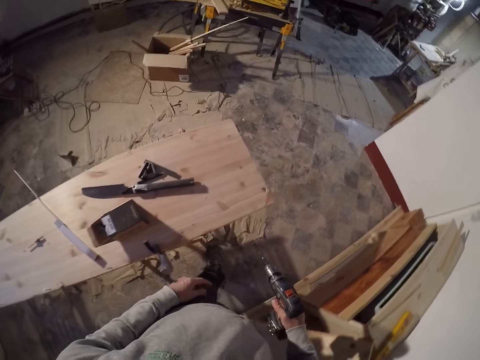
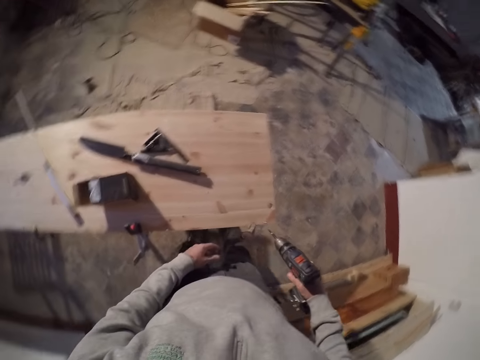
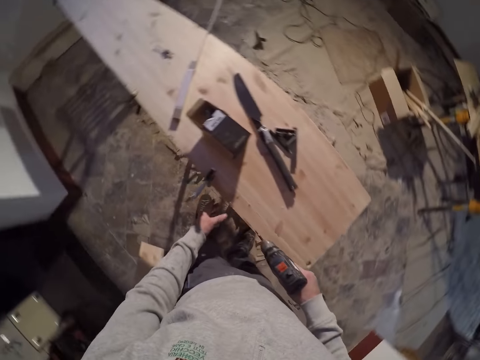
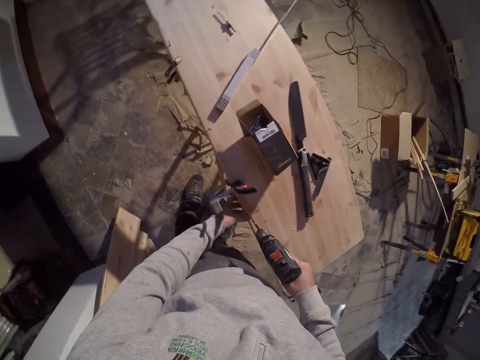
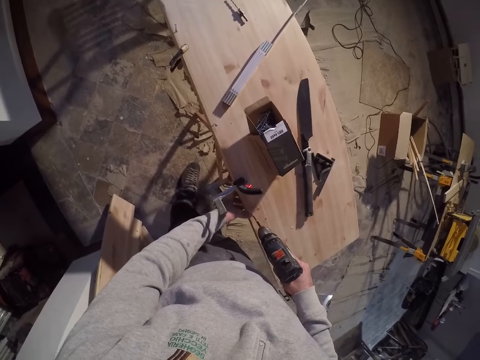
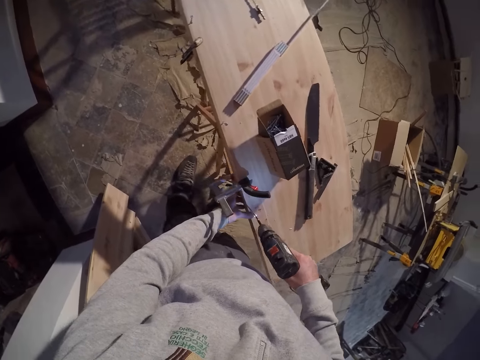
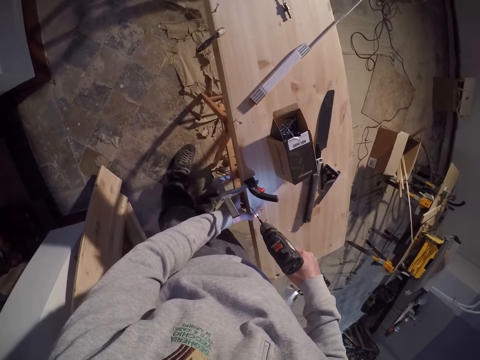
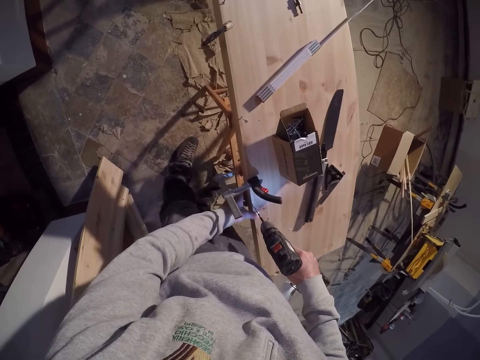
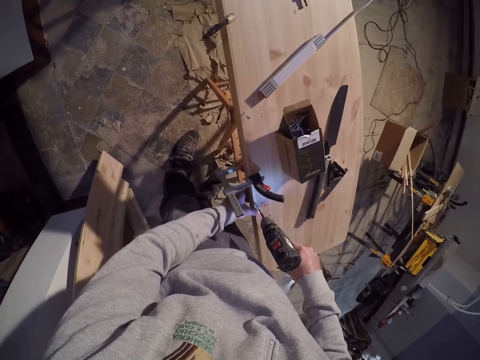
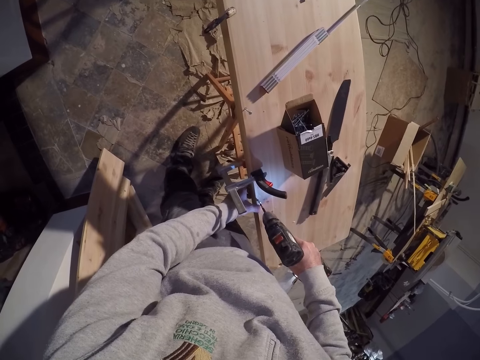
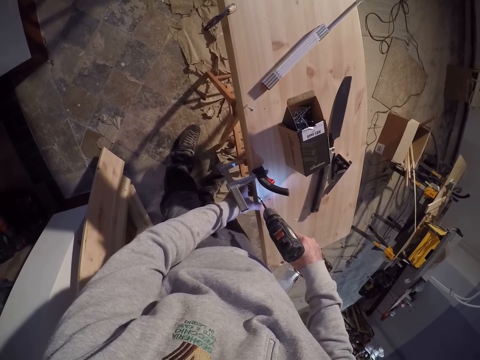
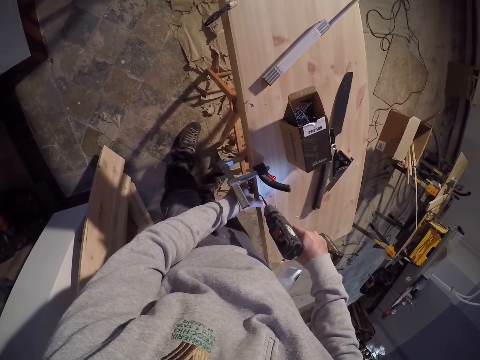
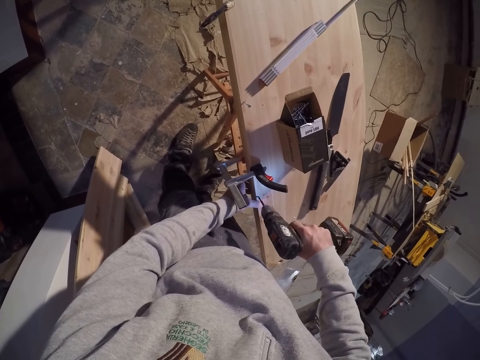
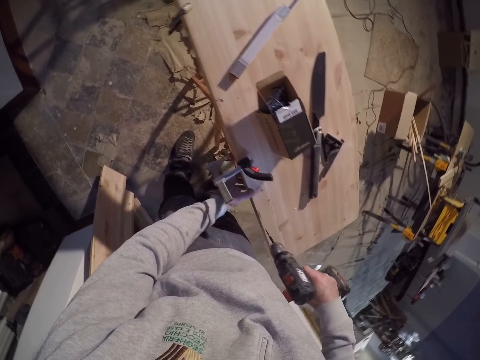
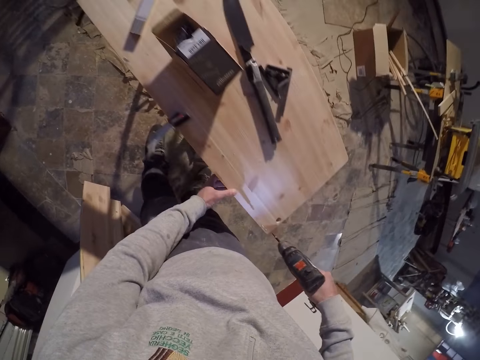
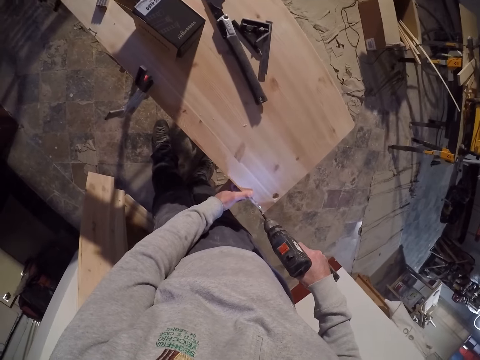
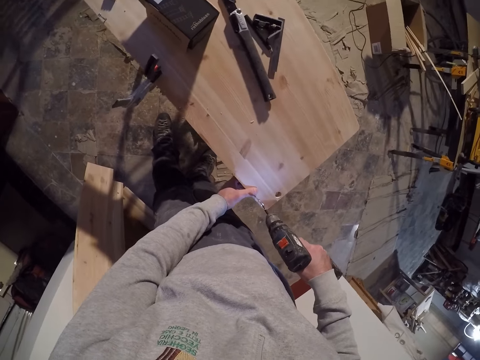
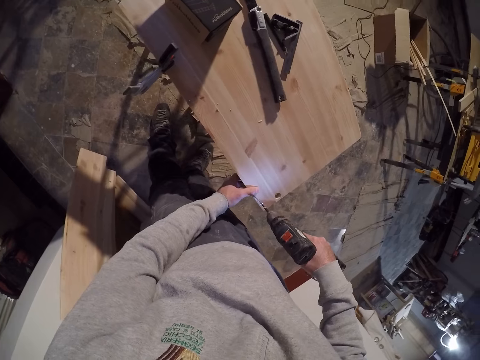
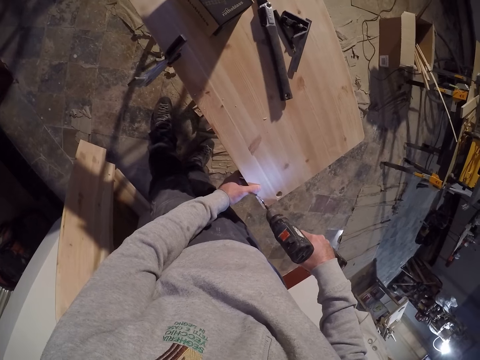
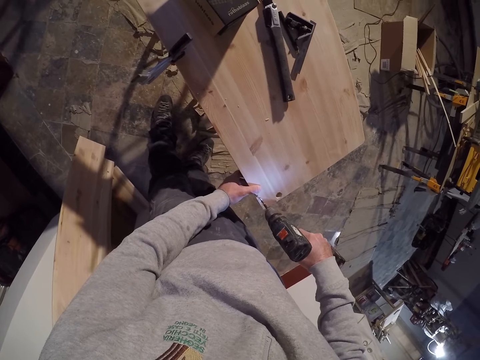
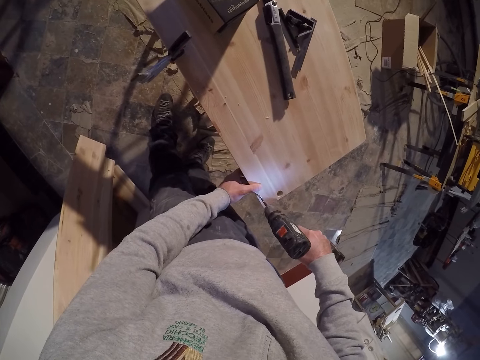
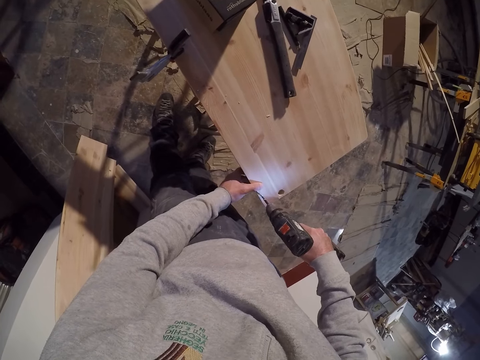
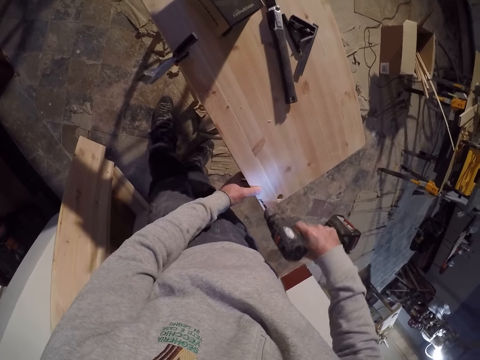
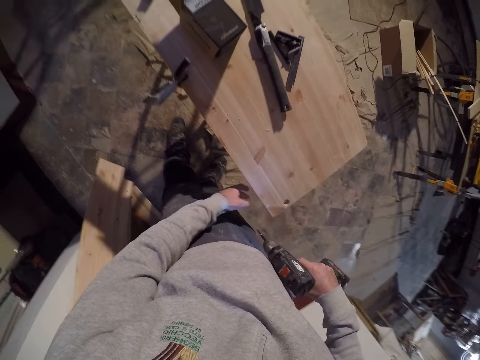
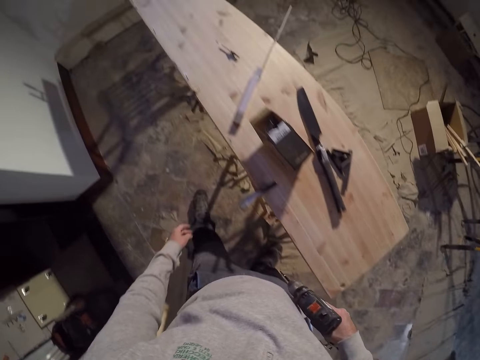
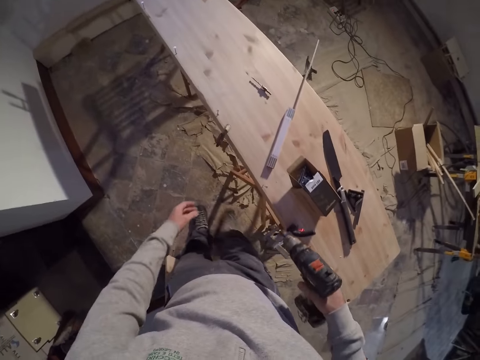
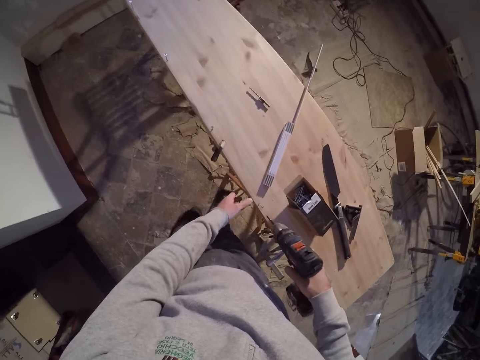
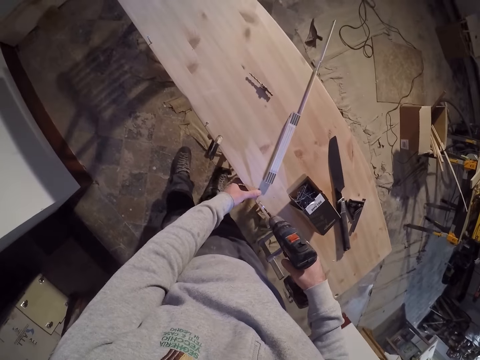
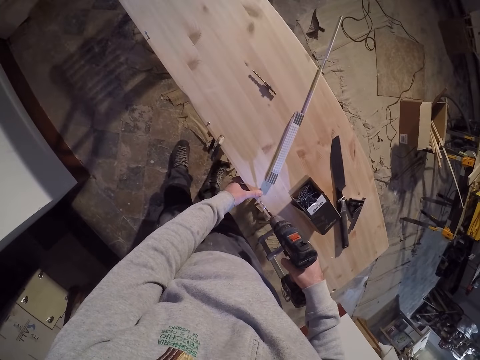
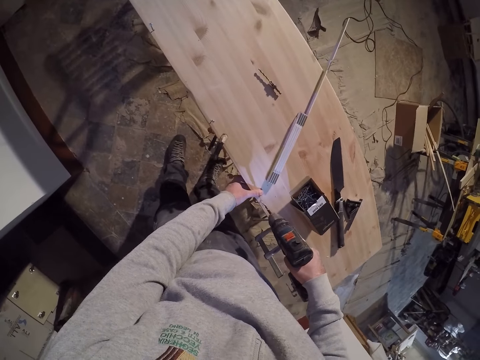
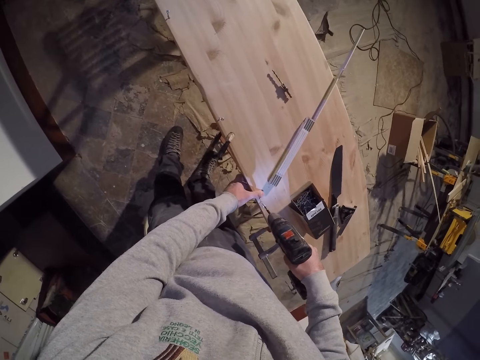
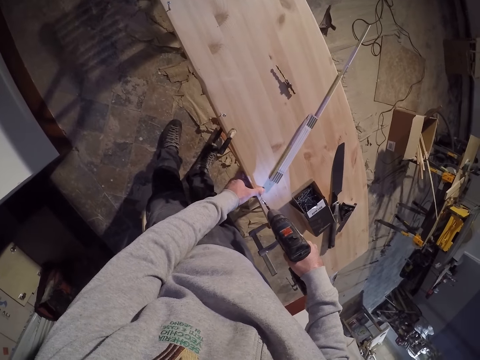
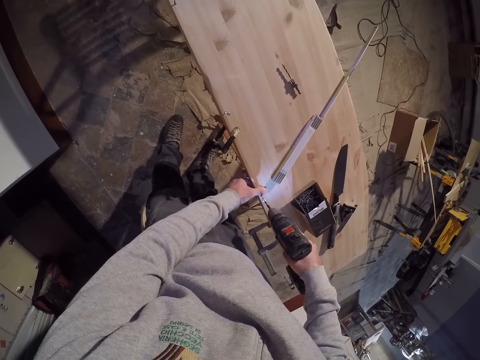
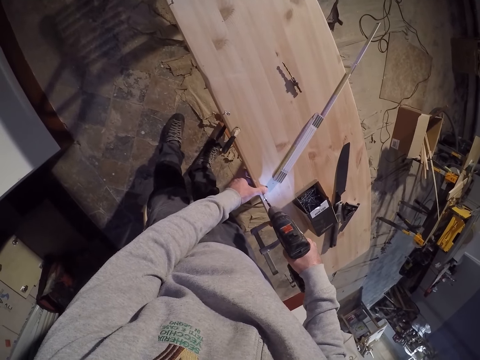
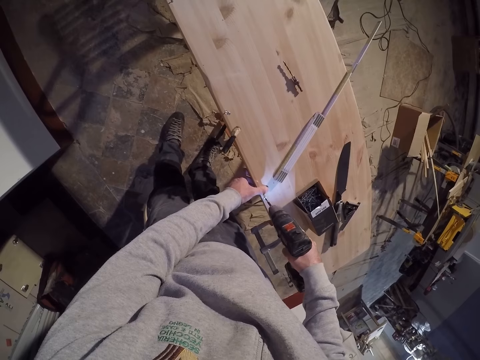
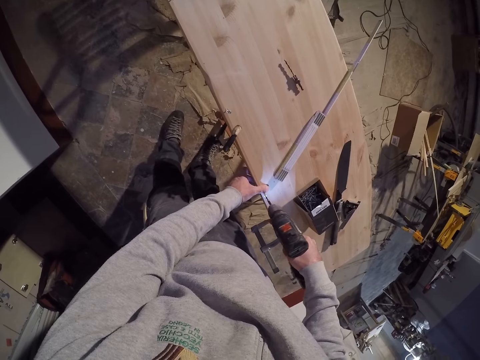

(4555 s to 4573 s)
The camera wearer moves around. He drills the screw into the wood with the drilling machine in his right hand. He does it repeatedly.

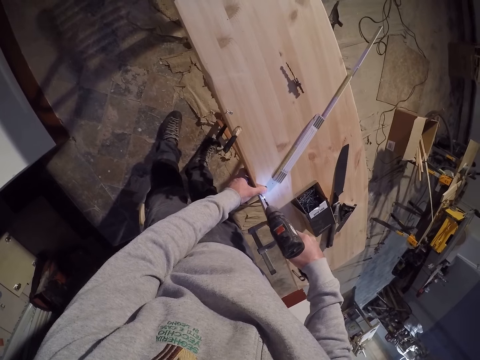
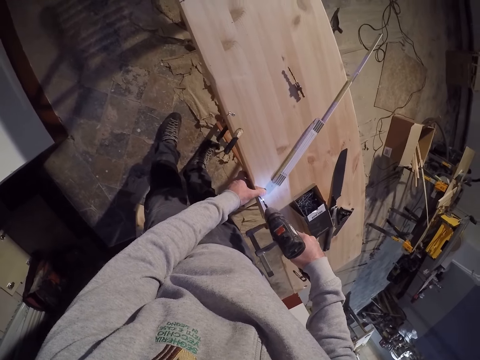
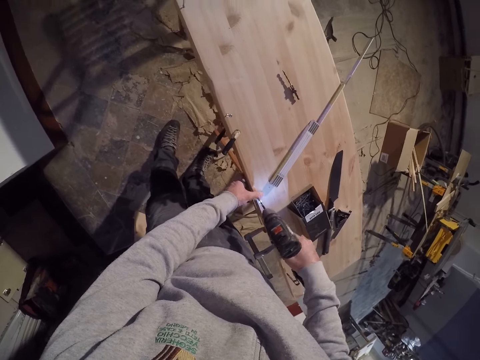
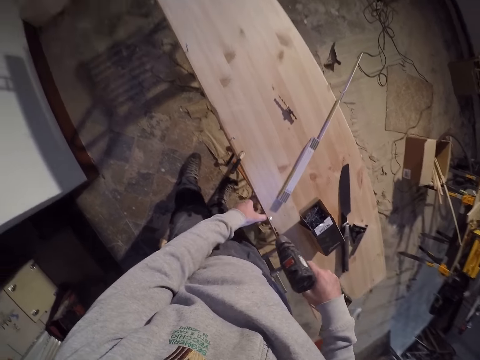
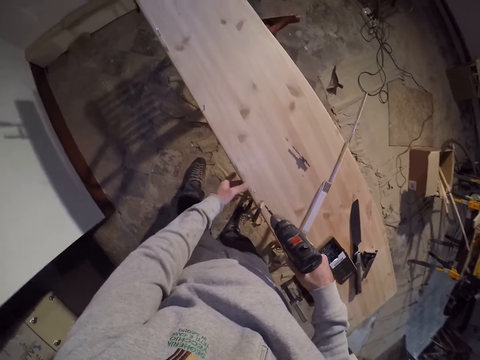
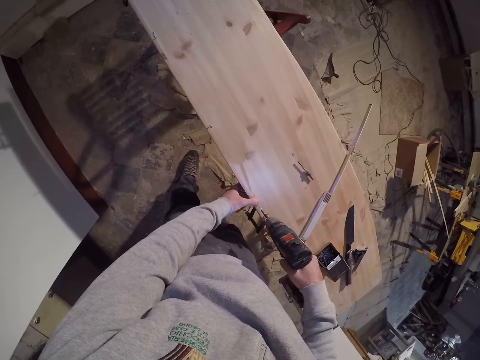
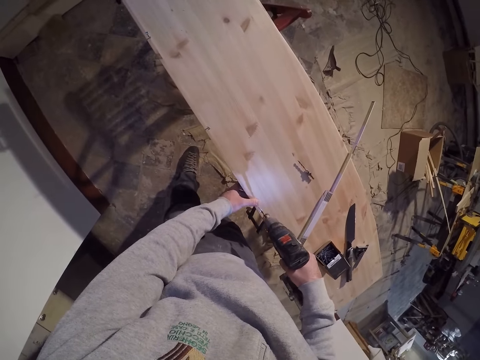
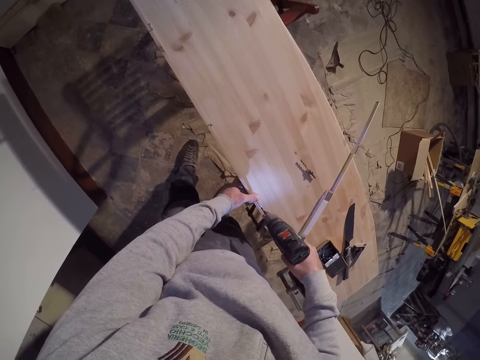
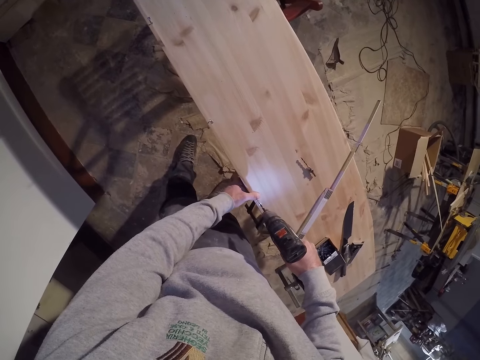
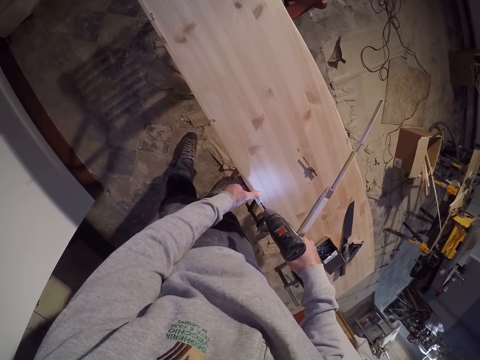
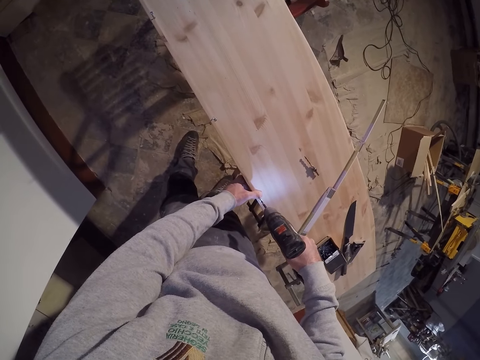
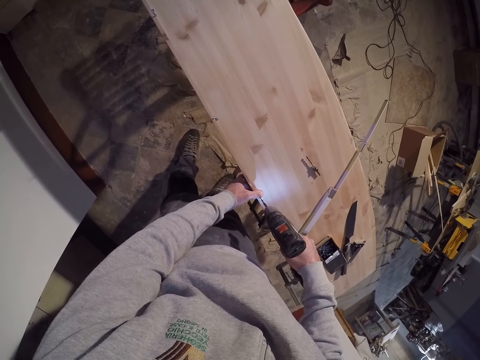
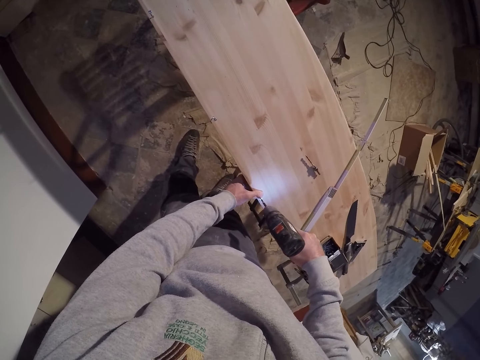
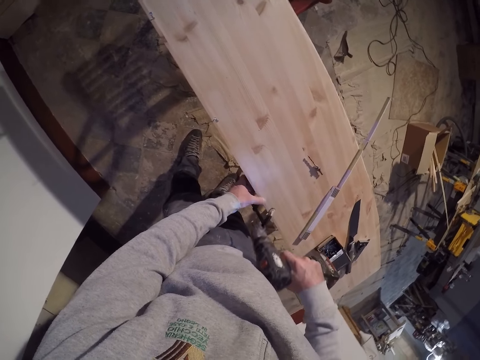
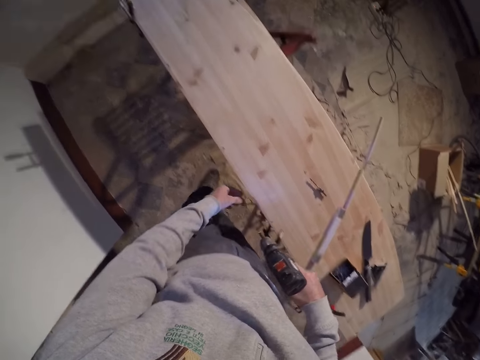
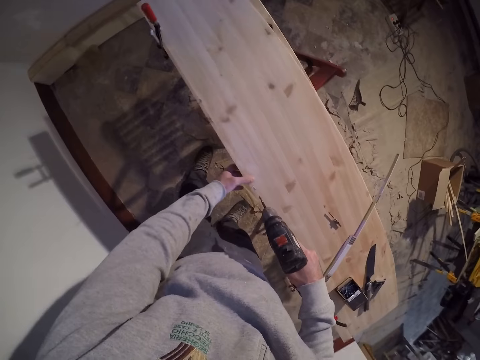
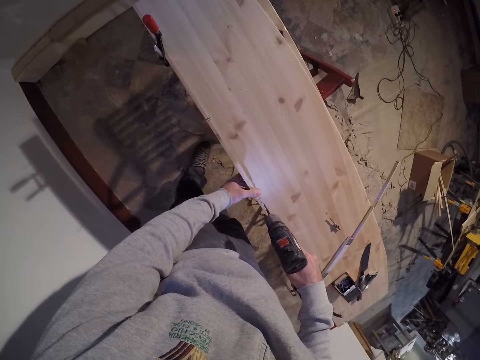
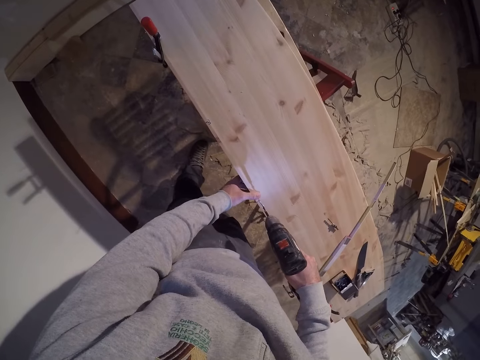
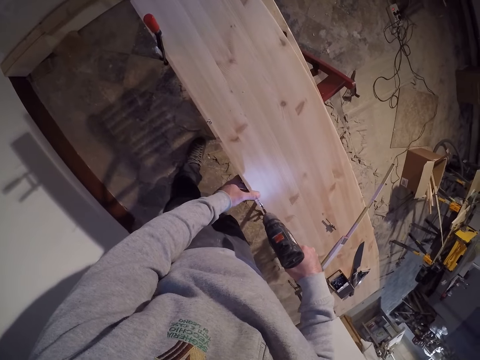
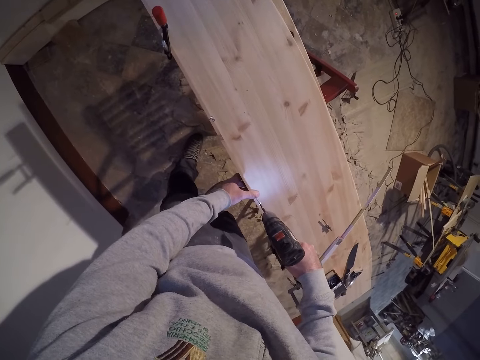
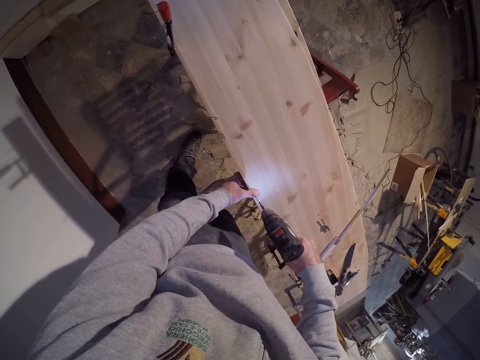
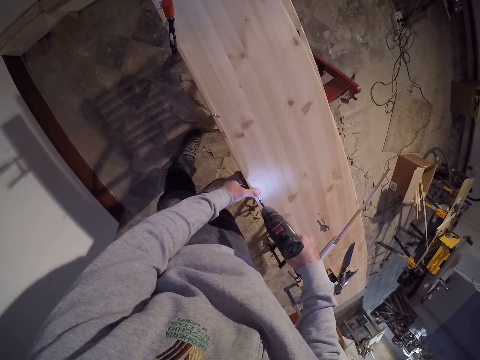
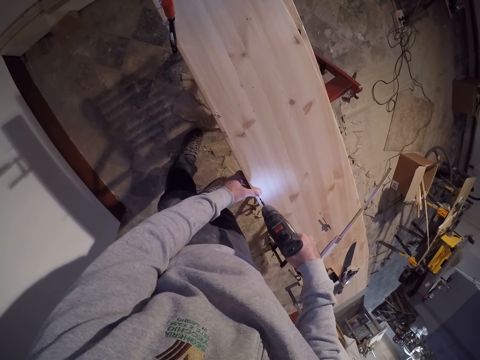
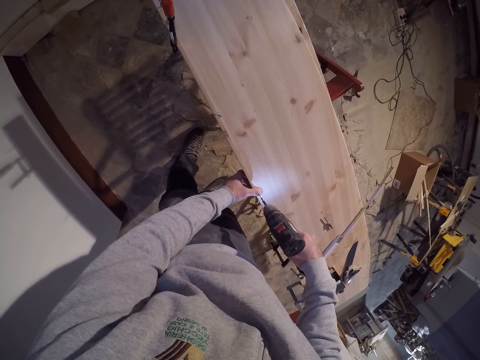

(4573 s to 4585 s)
The camera wearer drills the screw into the wood with the drilling machine in his right hand. He does it again.
